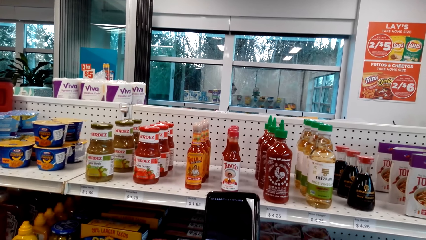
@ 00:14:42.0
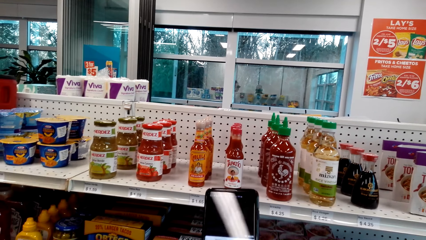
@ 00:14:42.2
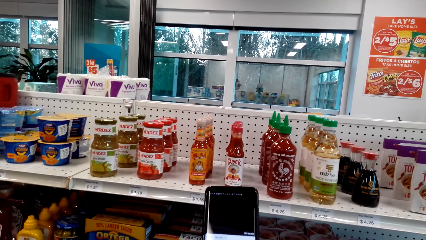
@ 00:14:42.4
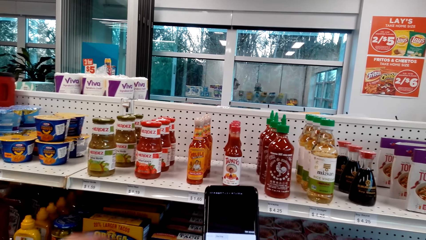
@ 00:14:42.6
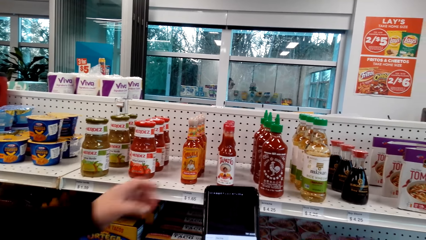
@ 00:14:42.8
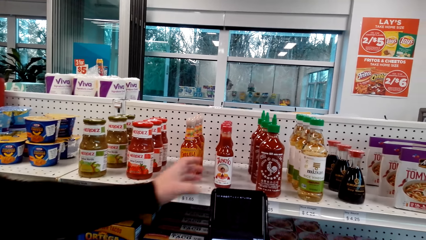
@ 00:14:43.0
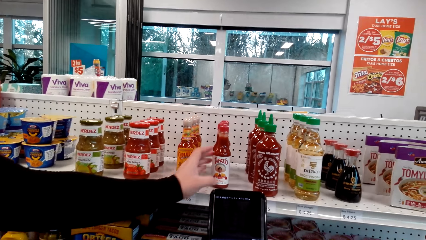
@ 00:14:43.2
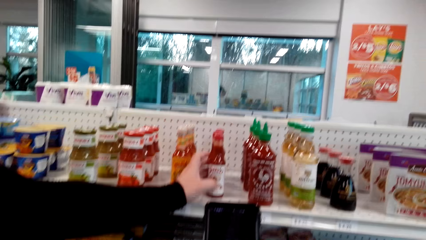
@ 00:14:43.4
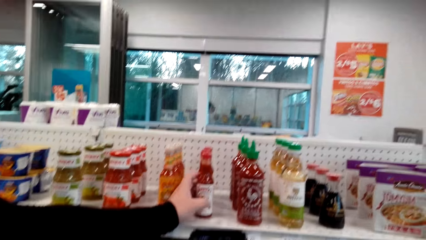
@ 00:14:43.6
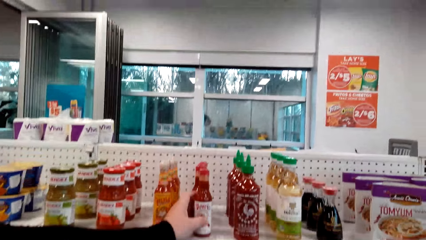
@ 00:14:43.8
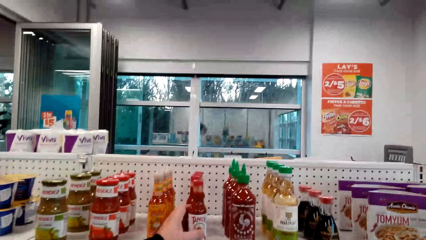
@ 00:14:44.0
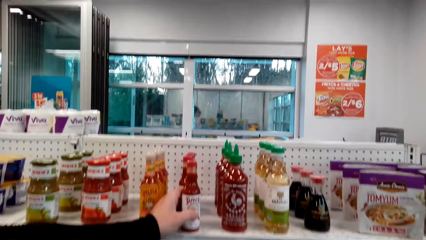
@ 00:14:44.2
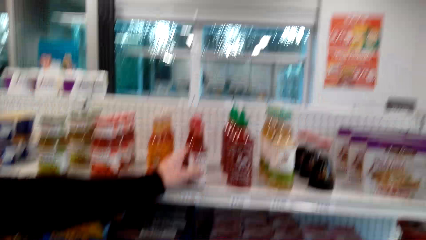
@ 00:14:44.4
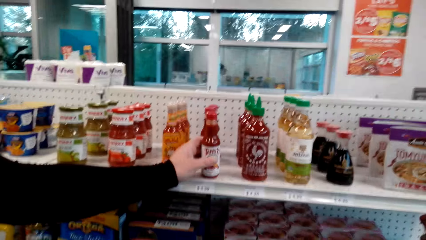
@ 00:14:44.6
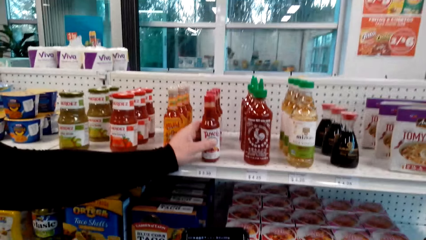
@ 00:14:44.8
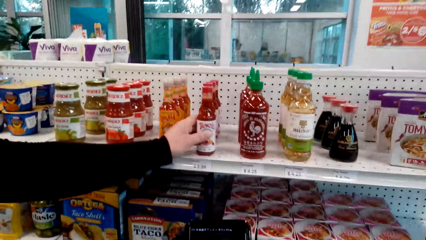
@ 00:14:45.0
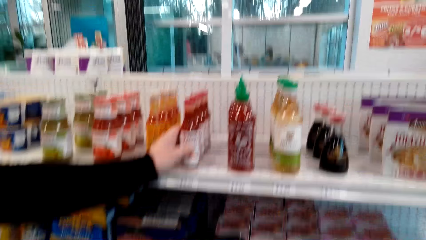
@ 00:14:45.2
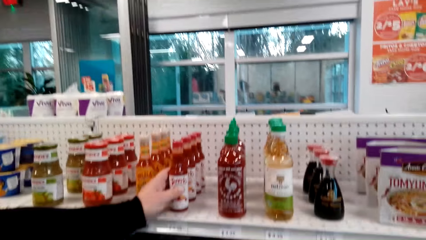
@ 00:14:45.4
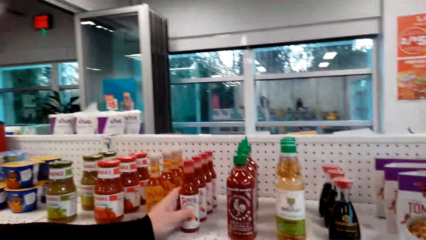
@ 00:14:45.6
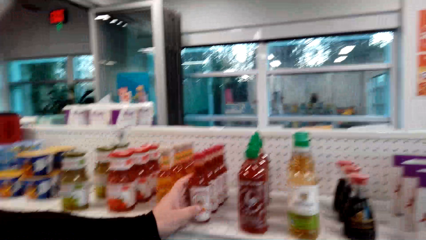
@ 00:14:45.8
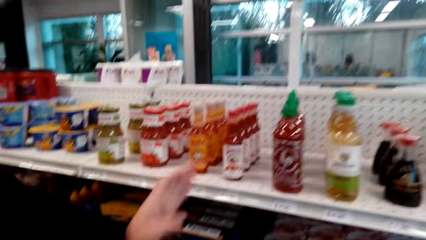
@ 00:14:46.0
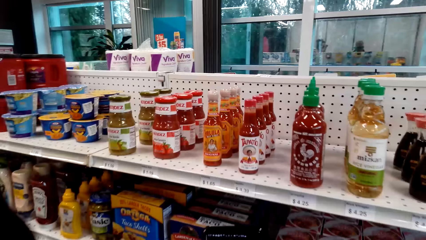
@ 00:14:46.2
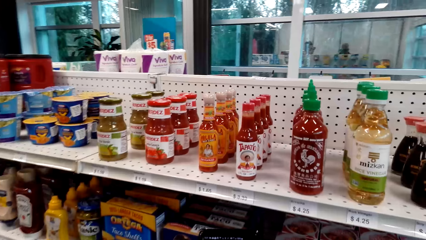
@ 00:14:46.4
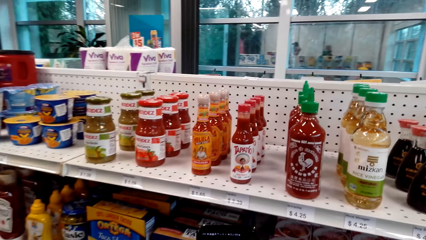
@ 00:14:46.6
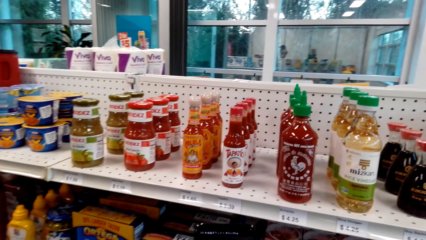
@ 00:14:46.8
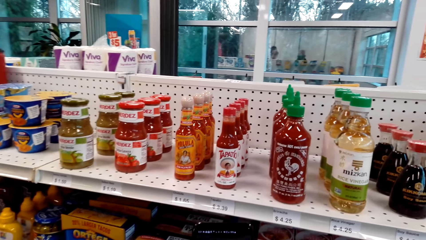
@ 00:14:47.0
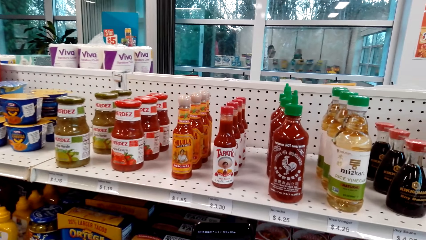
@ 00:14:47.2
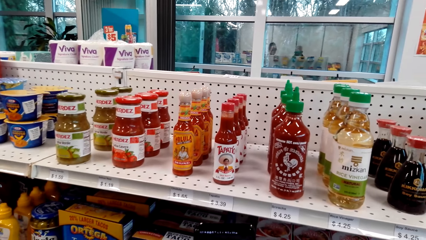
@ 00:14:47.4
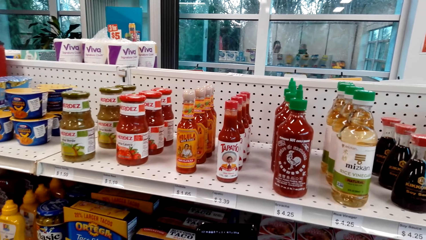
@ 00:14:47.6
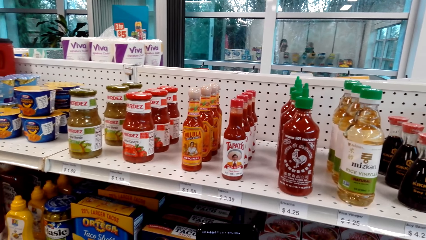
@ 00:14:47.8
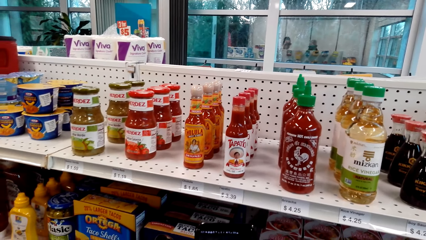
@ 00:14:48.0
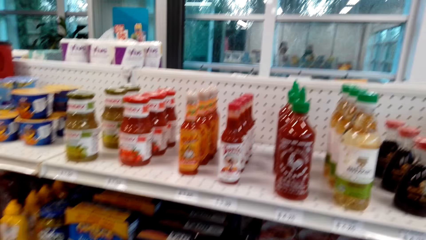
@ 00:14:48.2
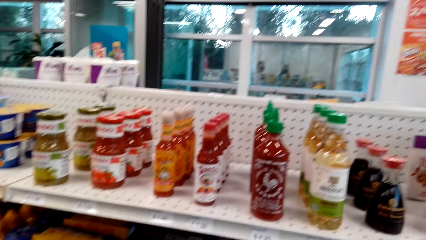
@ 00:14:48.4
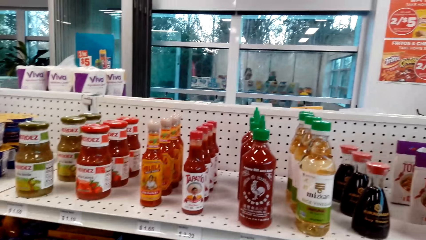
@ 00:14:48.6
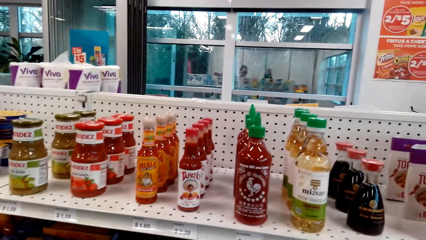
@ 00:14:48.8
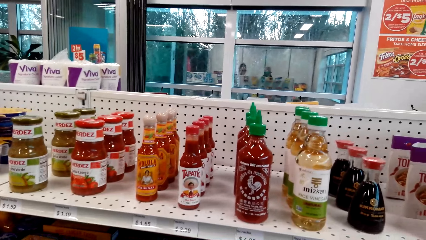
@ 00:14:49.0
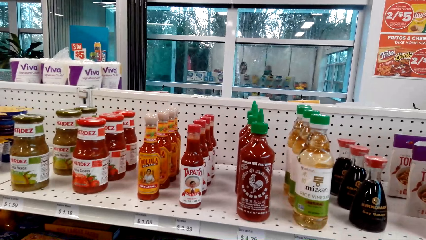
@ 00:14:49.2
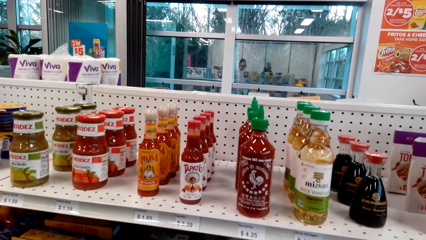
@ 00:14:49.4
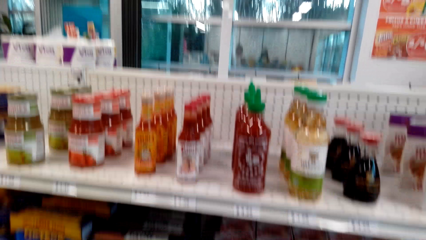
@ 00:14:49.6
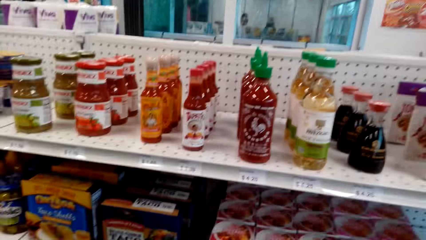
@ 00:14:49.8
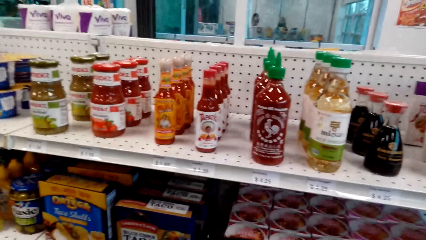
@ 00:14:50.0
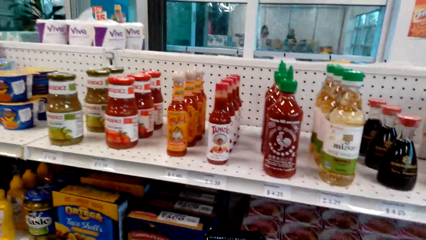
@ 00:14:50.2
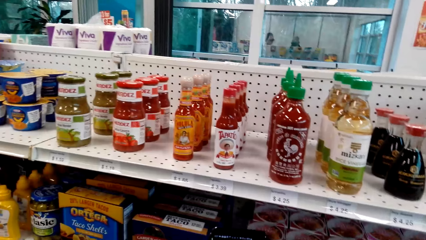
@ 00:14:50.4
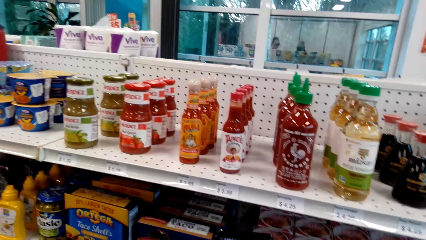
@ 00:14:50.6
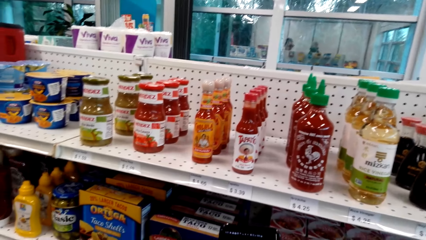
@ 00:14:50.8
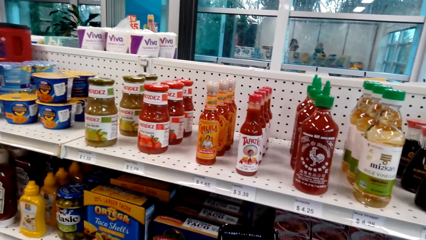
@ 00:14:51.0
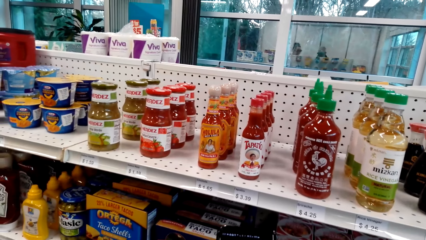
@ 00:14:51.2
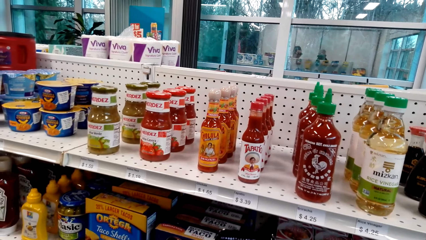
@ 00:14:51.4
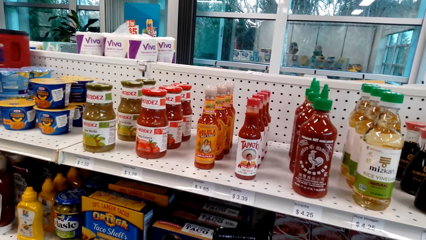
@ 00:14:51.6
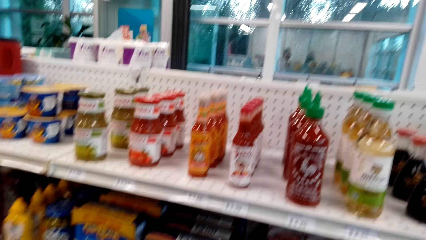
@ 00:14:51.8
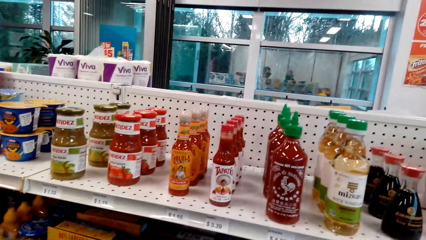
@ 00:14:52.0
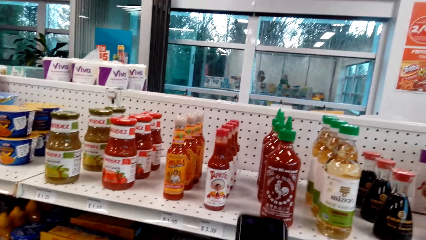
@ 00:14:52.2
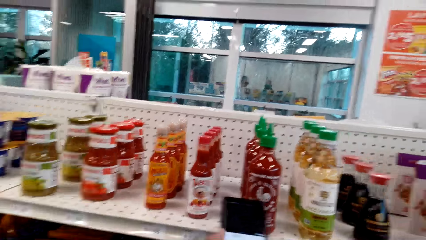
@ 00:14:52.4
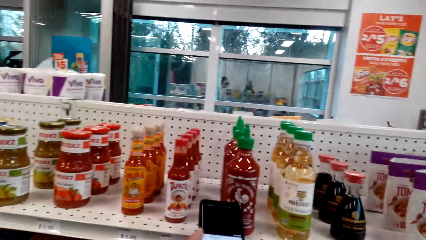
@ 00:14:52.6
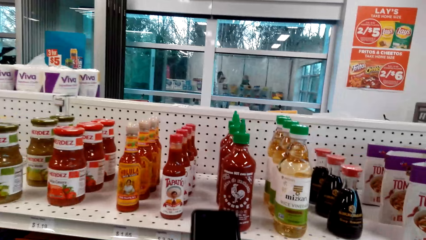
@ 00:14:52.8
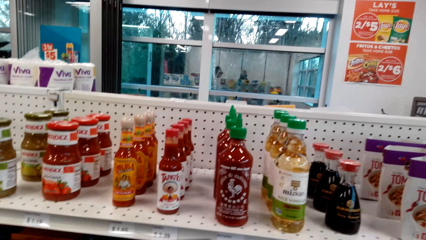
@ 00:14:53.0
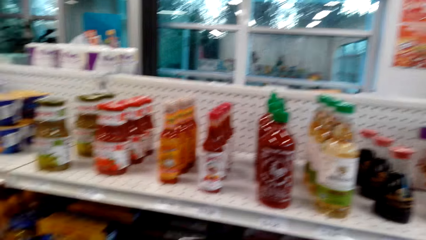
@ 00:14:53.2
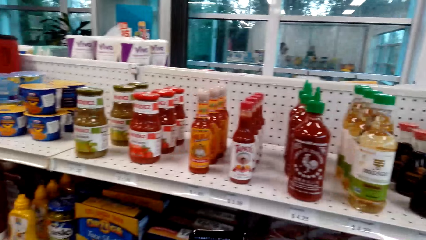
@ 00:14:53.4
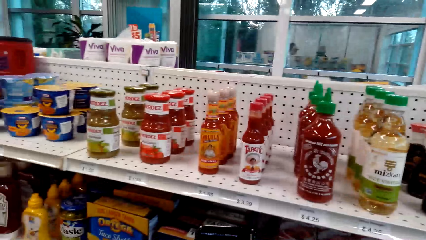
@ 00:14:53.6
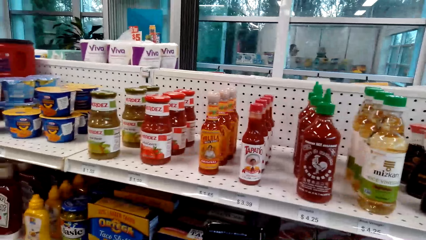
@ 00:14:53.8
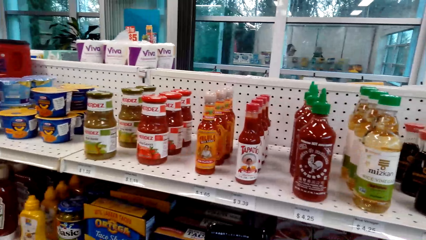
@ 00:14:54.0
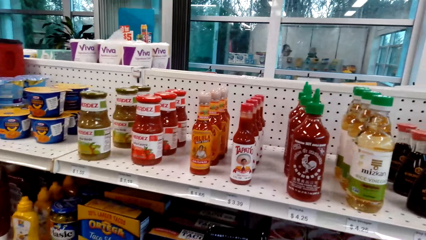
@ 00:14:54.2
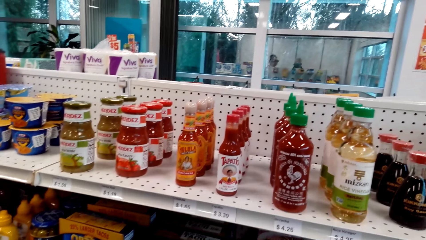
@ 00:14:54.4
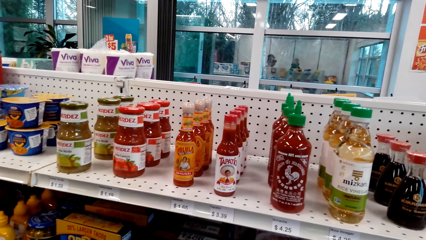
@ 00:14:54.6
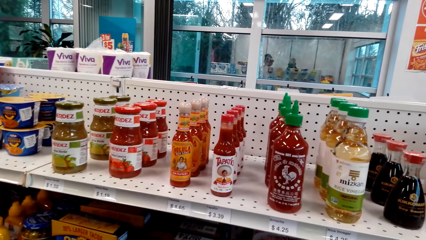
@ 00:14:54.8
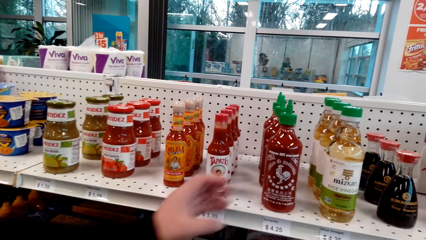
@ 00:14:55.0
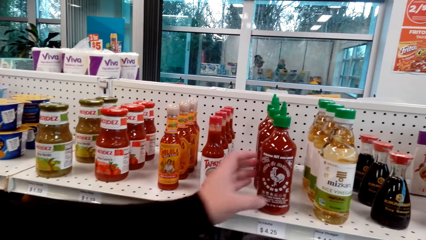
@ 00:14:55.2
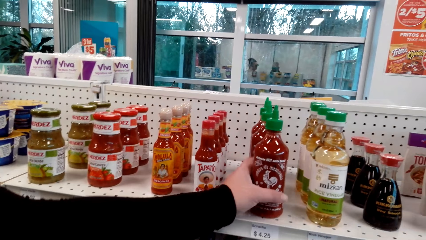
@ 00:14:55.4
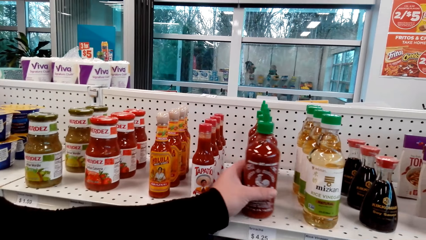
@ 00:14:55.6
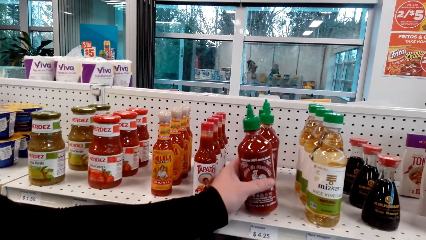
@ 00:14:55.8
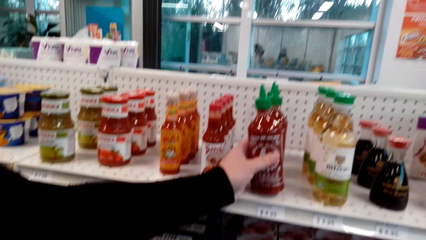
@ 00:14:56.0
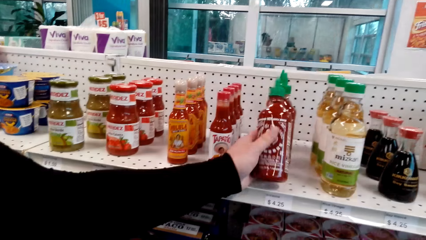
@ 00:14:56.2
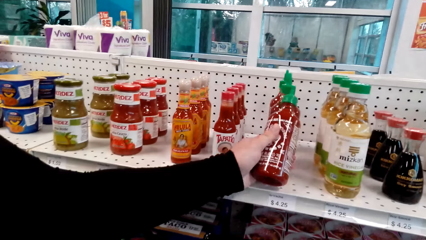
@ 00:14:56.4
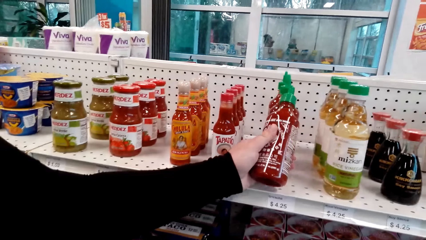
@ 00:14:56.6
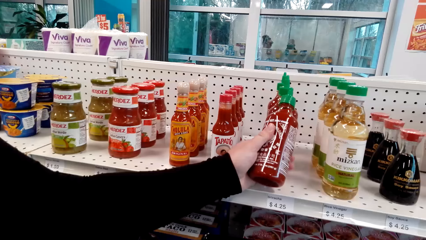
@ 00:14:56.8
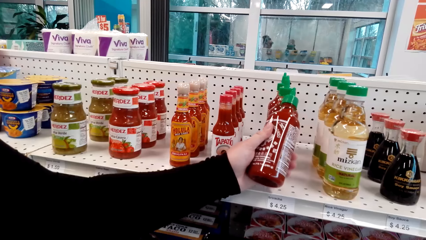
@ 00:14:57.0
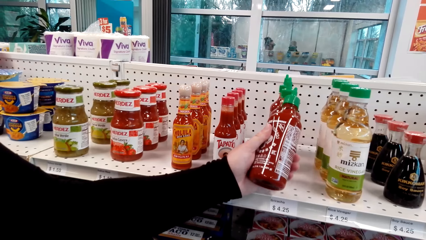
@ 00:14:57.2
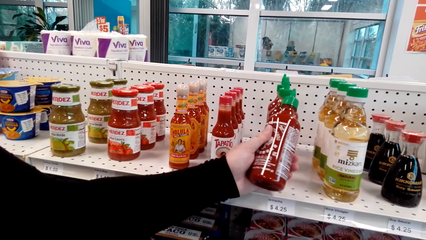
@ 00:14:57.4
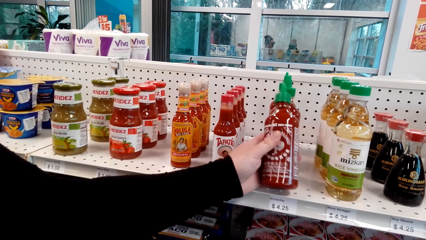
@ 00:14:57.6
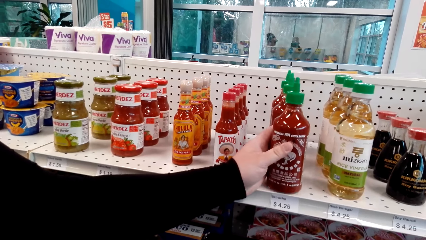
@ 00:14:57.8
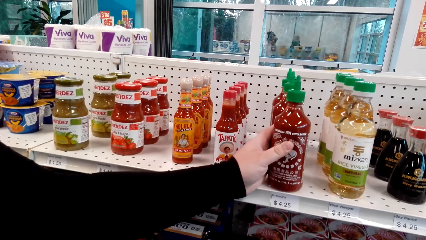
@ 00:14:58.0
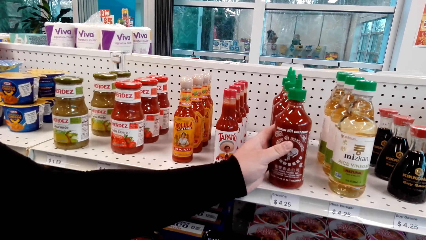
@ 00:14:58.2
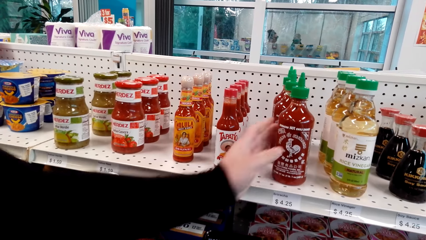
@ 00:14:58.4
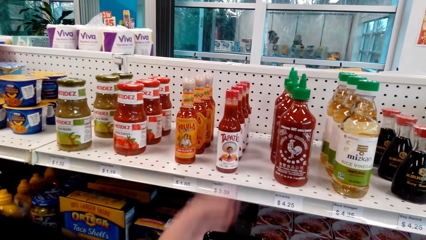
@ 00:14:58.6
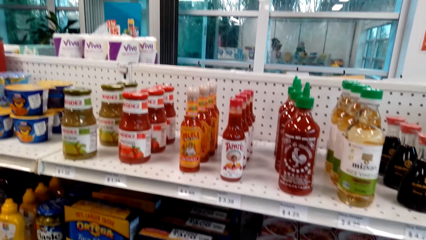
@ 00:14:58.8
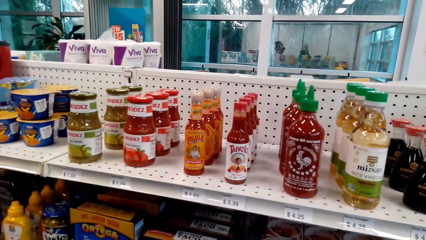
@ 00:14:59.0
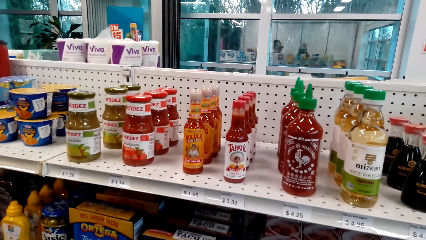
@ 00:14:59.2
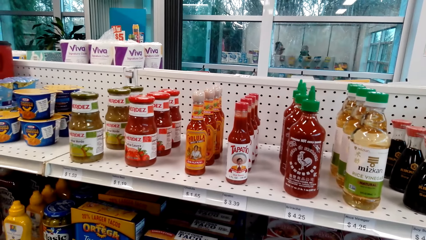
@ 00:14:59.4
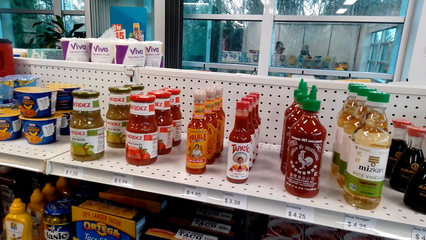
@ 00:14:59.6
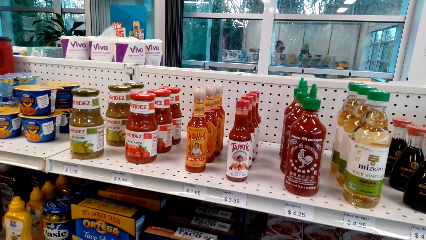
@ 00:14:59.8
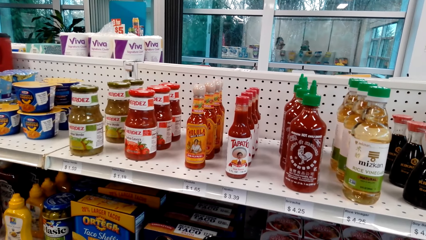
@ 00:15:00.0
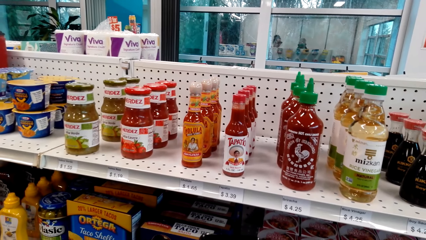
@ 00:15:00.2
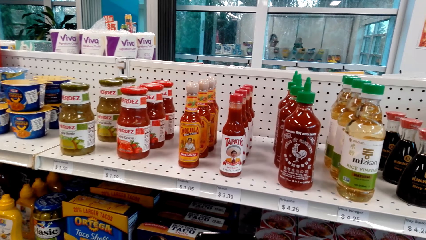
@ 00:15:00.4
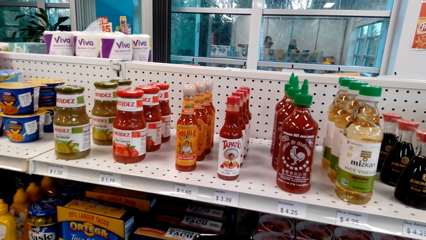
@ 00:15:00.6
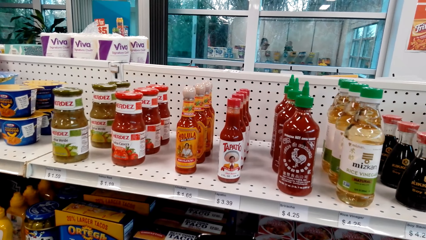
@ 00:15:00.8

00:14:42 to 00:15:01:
A woman holds the bottle. The camera wearer looks around on the items on the shelf. The woman holds the bottle. She releases the bottle from the hand. The camera wearer looks around.
